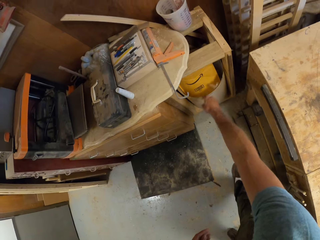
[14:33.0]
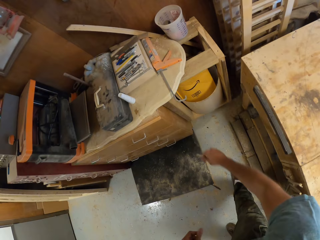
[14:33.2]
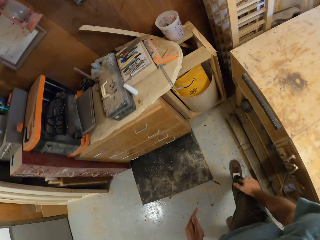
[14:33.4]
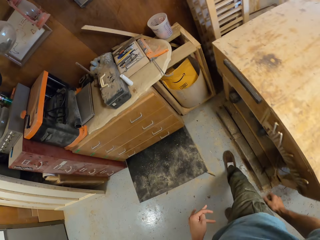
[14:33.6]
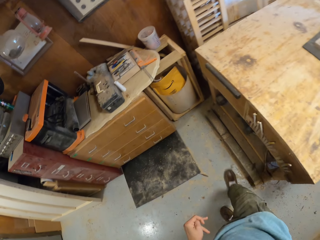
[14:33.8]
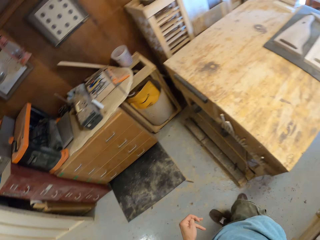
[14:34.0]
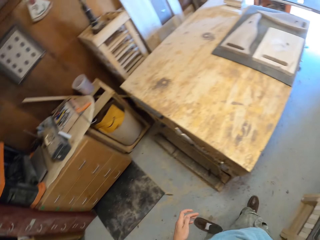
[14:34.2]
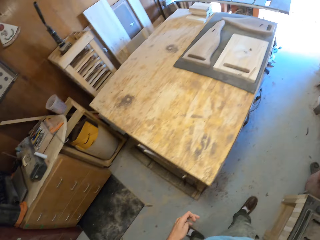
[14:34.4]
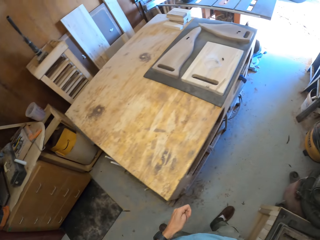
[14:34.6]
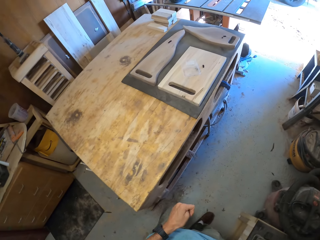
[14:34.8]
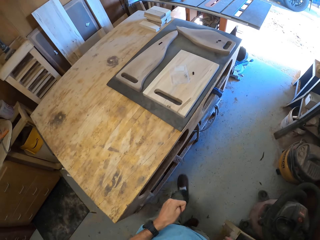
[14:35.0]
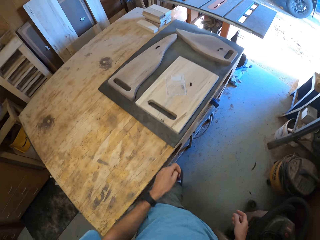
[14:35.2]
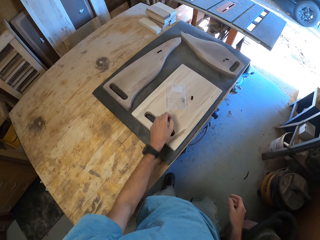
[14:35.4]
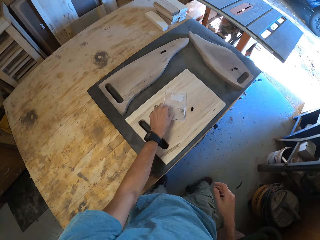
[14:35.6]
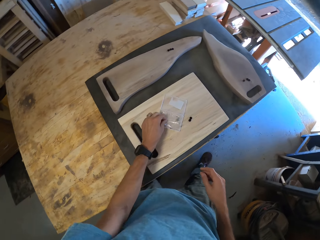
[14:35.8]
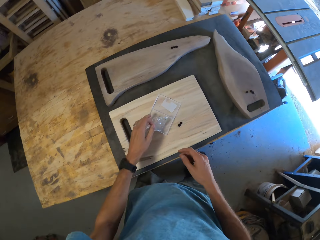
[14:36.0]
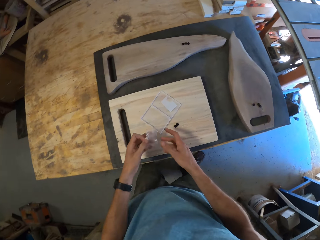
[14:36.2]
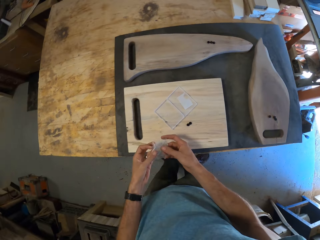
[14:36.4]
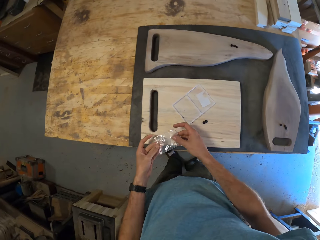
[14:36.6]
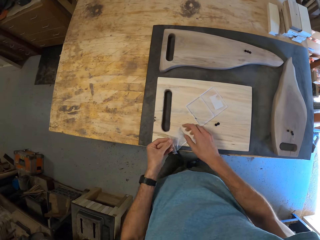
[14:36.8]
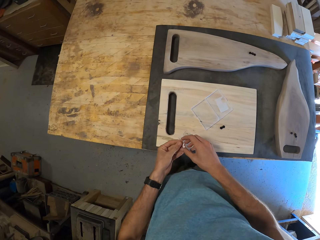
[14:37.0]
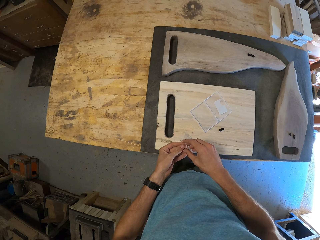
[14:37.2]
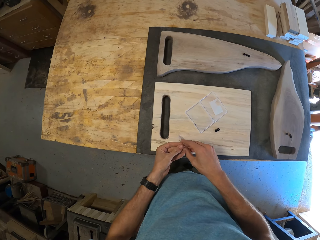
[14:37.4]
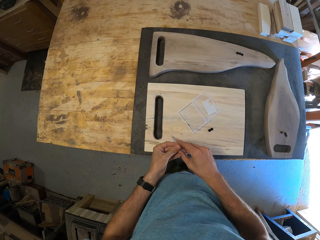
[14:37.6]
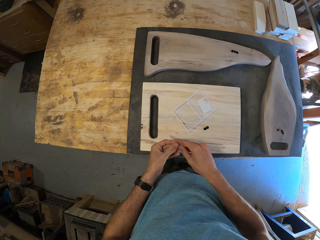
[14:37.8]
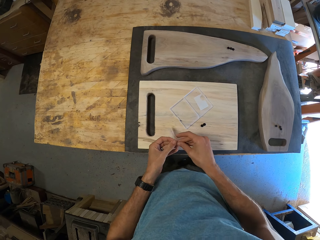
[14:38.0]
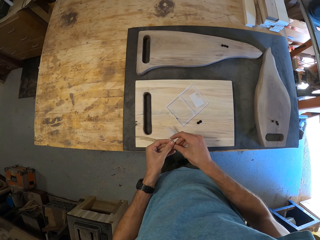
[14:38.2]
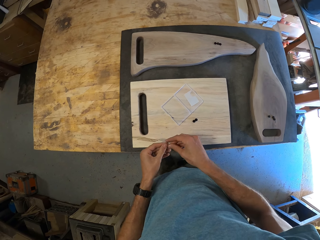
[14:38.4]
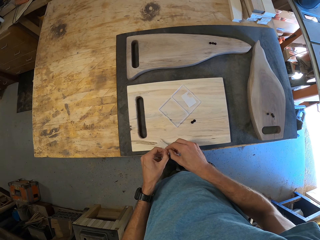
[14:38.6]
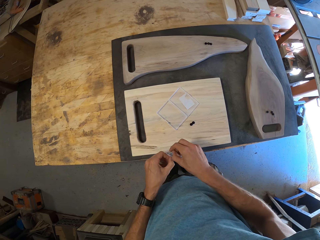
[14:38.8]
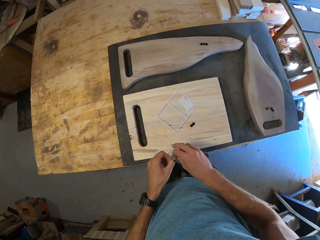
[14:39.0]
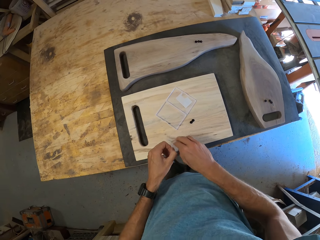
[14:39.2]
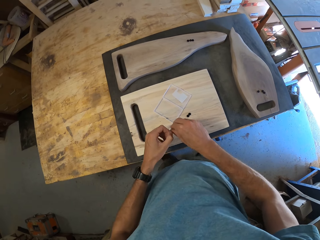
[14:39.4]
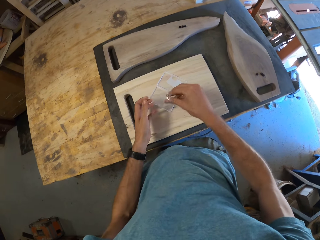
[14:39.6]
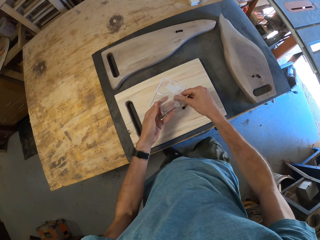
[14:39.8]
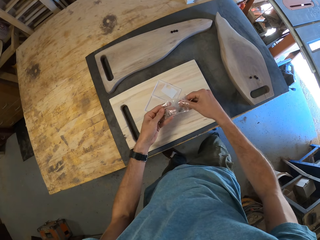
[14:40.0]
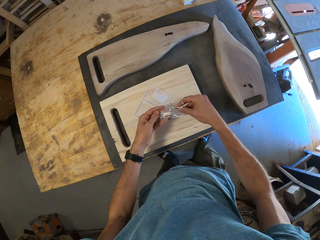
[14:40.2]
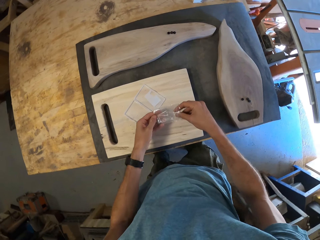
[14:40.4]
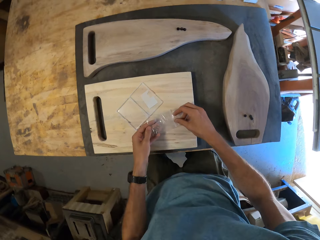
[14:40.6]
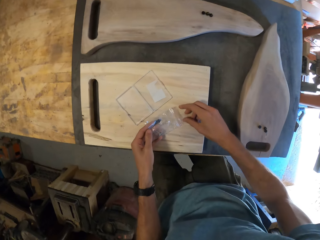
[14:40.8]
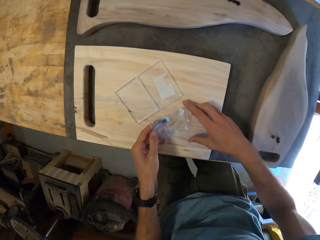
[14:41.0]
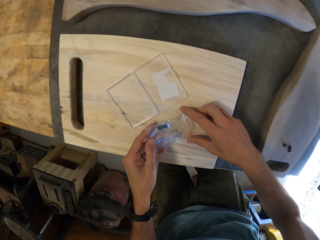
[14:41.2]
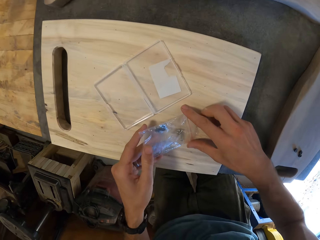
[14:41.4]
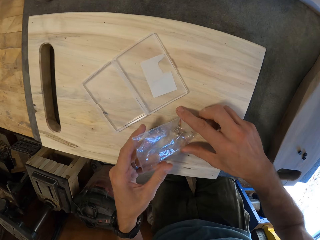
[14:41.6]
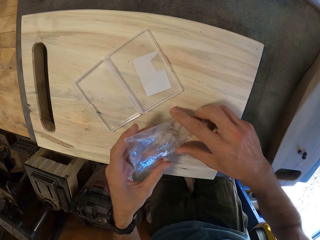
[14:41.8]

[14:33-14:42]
The camera wearer transfers the nylon to his right hand and walks towards a trashcan. He throws the nylon into the trashcan with his right hand. He walks around the workshop. He picks up another nylon from the third piece of wood with his left hand. He holds the nylon with both hands. He opens the nylon with both hands.

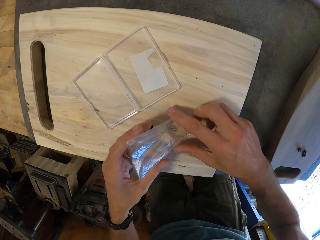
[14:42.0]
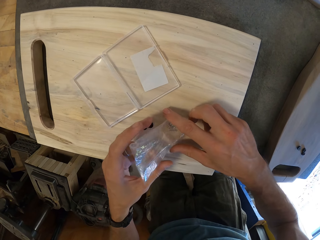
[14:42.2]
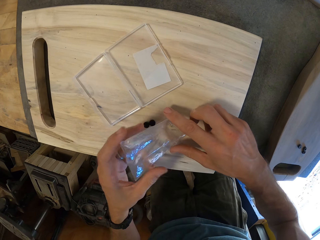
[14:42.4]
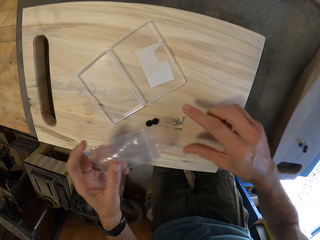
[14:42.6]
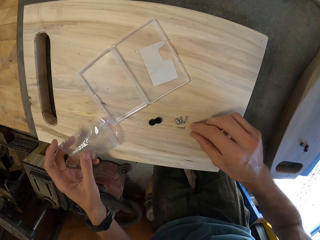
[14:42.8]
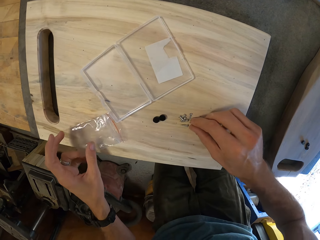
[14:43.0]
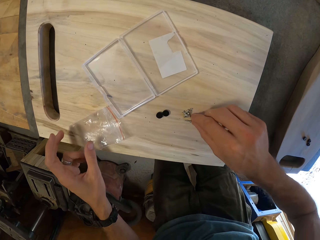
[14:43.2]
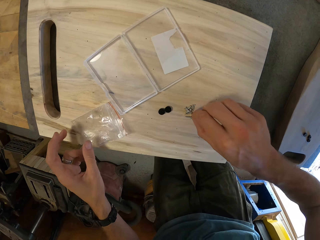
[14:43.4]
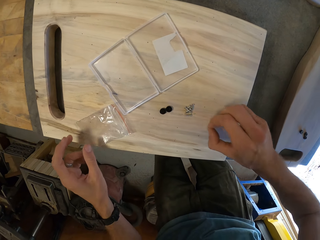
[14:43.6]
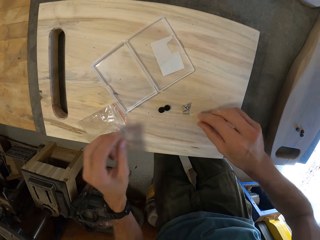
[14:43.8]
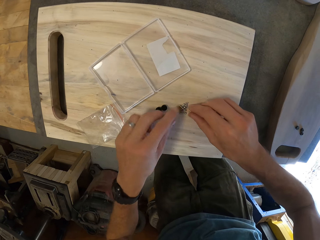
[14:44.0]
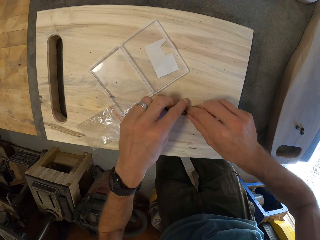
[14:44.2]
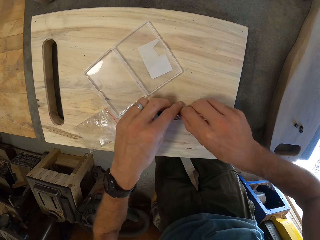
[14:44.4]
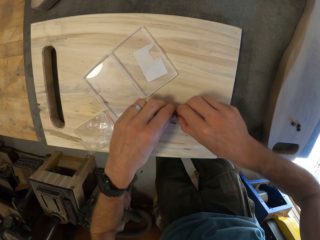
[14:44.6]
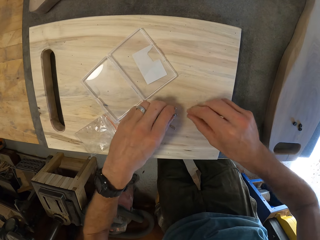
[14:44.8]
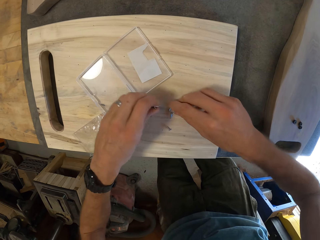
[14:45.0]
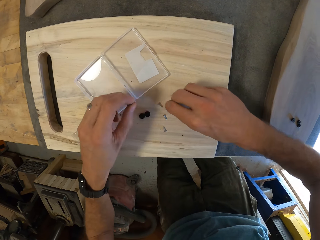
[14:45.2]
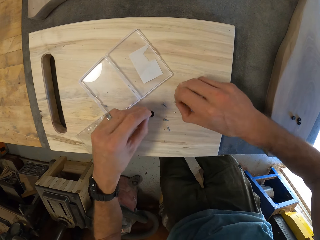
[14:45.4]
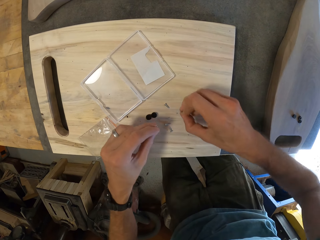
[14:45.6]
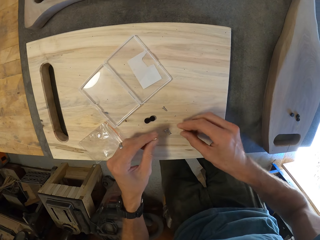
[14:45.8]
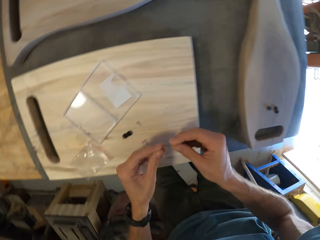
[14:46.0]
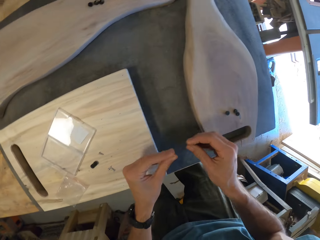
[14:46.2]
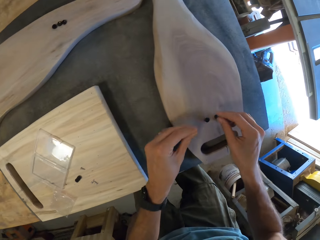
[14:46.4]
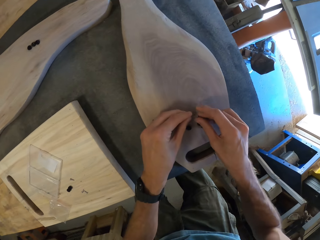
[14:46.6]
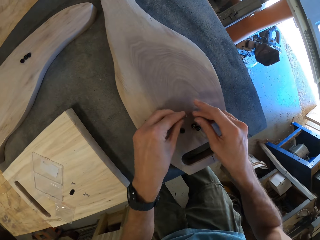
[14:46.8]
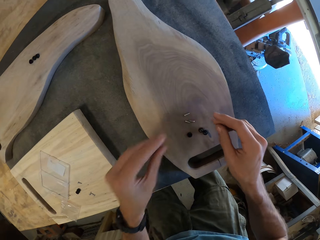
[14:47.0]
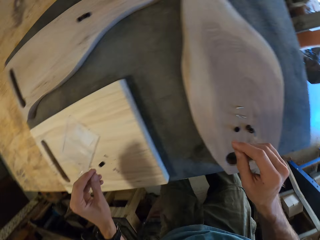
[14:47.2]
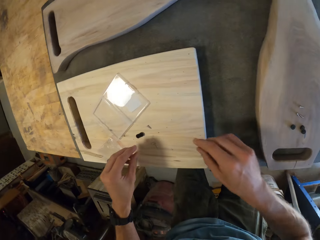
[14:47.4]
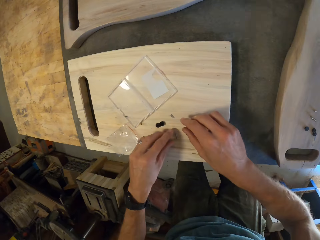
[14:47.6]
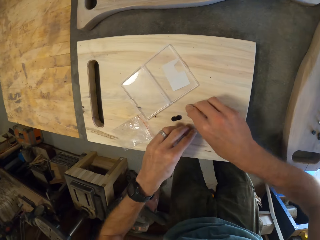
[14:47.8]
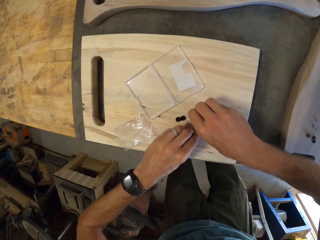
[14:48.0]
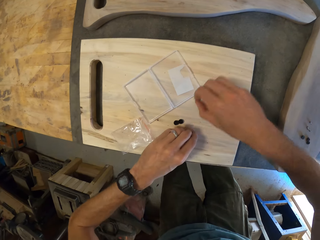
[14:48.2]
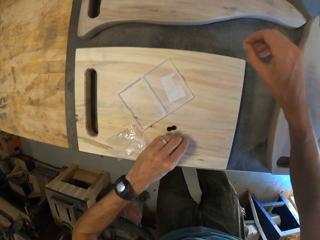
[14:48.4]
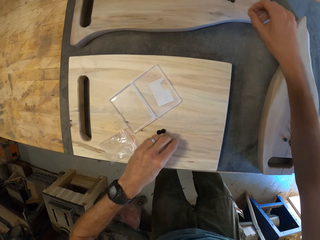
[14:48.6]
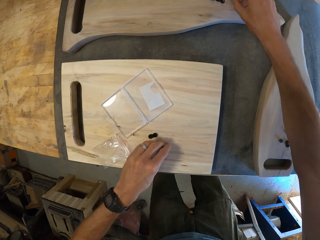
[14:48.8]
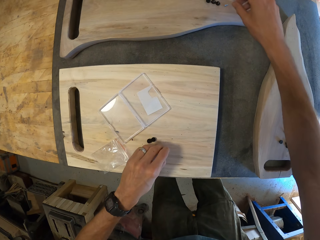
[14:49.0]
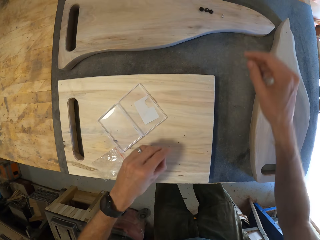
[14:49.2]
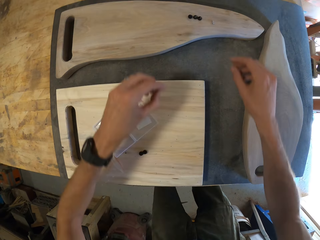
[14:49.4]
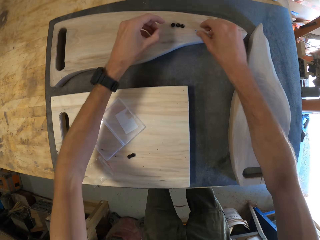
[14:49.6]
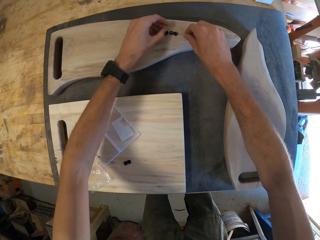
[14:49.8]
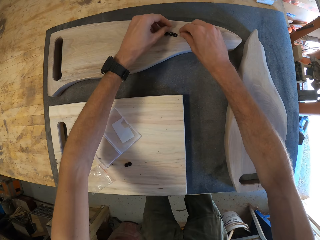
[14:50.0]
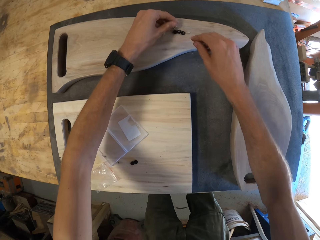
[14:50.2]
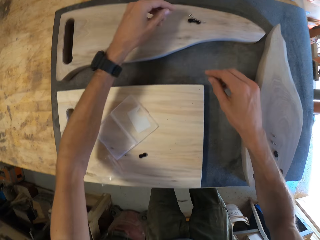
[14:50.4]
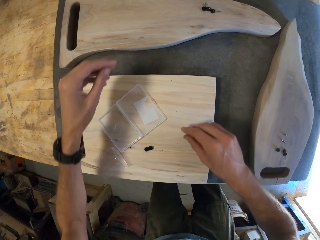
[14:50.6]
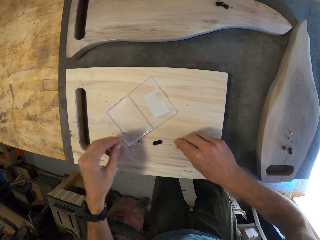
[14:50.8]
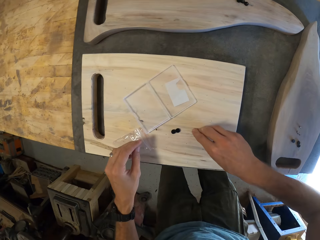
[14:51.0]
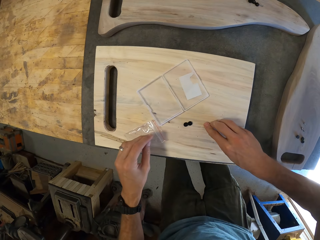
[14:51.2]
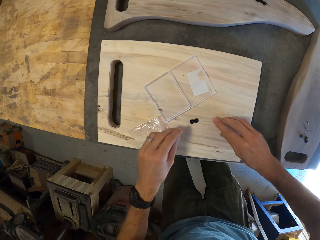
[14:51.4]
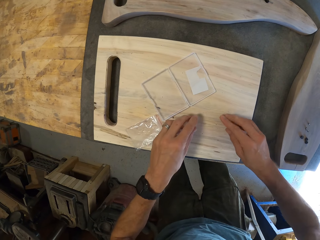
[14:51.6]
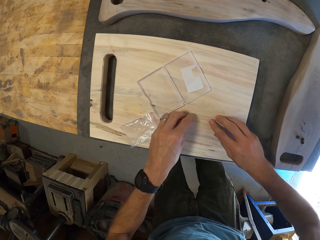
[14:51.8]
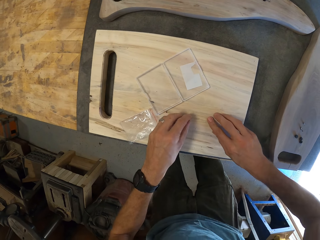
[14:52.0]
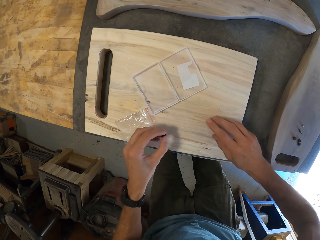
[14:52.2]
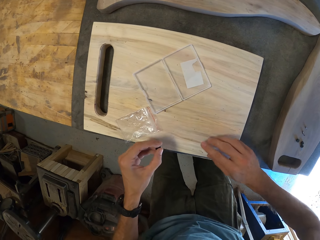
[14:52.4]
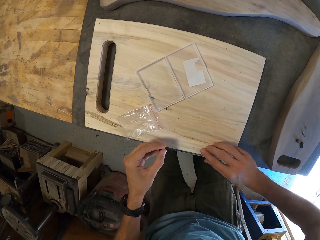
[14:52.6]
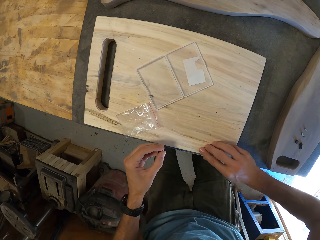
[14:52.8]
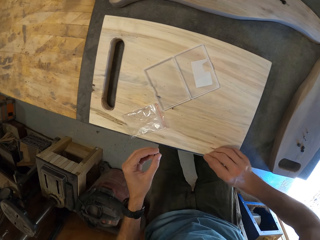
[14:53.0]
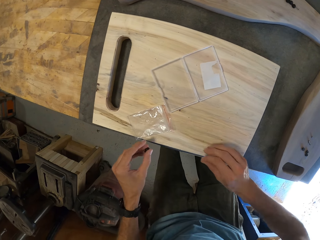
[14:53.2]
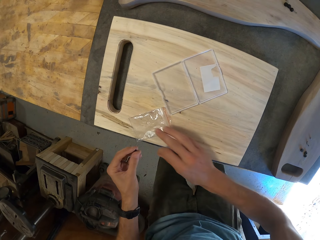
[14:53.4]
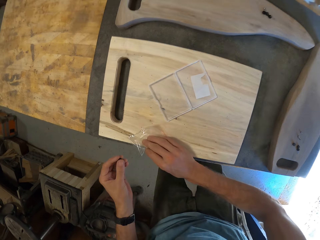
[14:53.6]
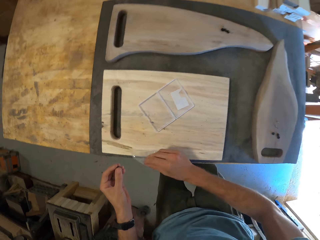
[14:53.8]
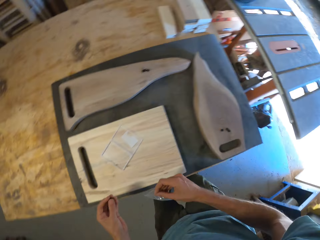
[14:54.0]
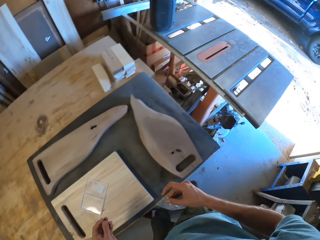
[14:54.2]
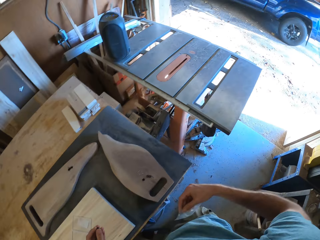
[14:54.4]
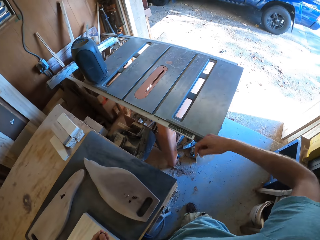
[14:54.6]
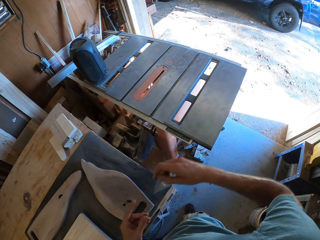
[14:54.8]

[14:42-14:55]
The camera wearer pours out some silver screws from the nylon on the third piece of wood with both hands. He picks up a silver screw from the third piece of wood with his right hand. He drops the nylon on the third piece of wood with his left hand. He picks up some silver screws from the third piece of wood with both hands. He drops the silver screws on the second piece of wood with both hands. He picks up some silver screws from the third piece of wood with both hands. He drops the screws in his right hand on the first piece of wood. He holds the screw and picks up some silver screws from the first piece of wood with his right hand. He puts the screw on a board. He picks up a screw. He picks up the other screws from the third piece of wood with his left hand. He picks up a screw. He picks up the nylon from the third piece of wood with his right hand.
